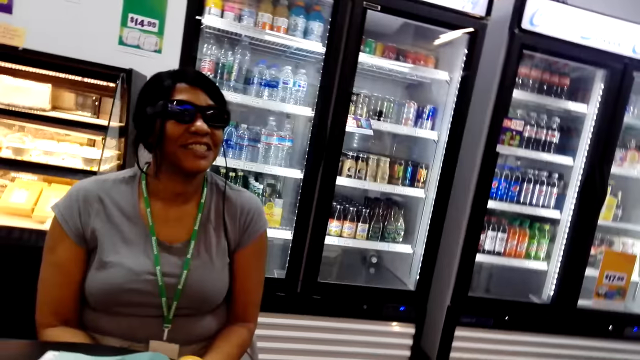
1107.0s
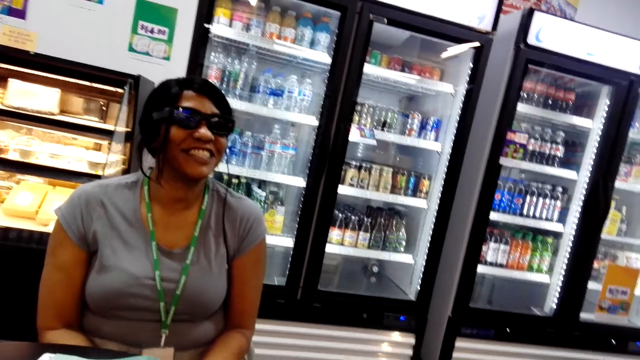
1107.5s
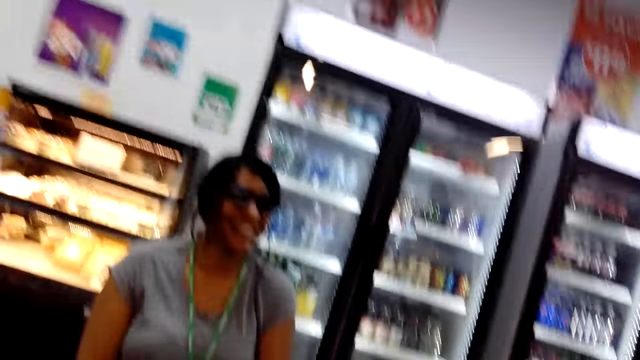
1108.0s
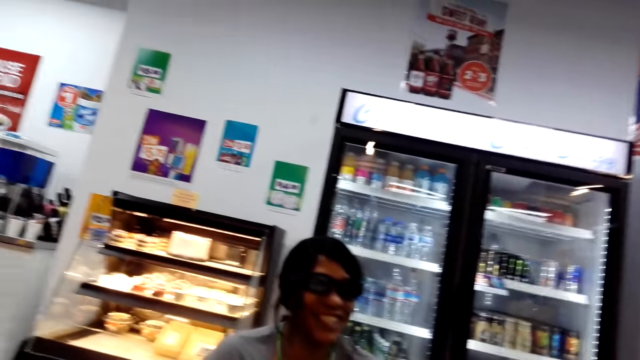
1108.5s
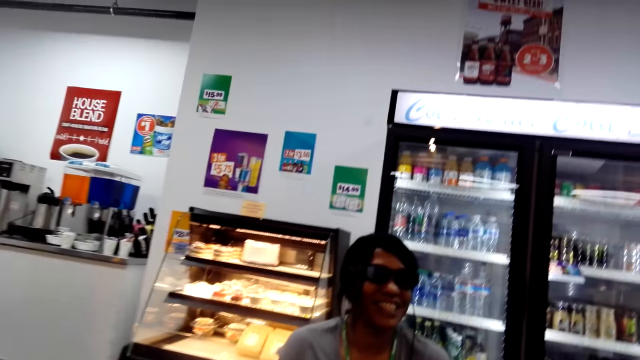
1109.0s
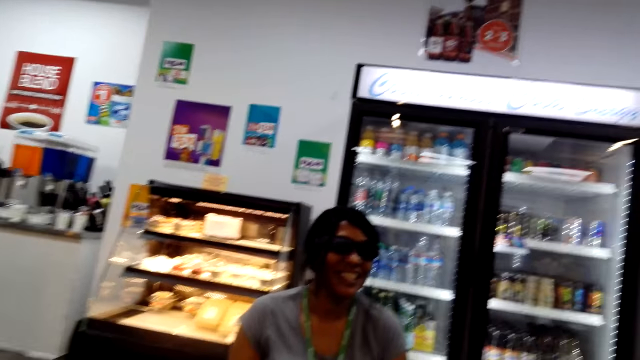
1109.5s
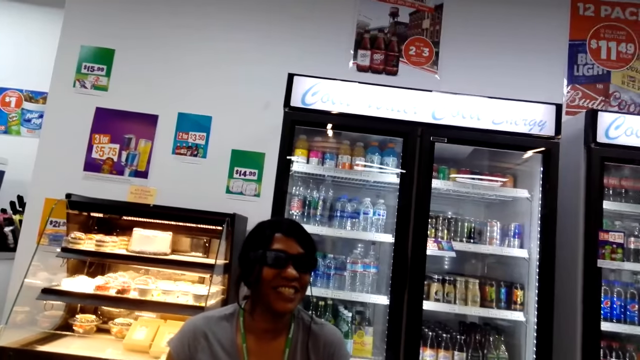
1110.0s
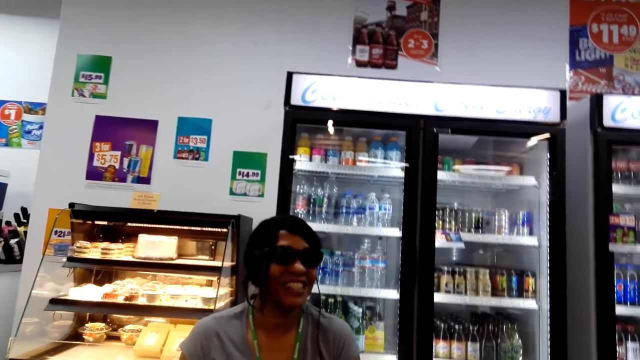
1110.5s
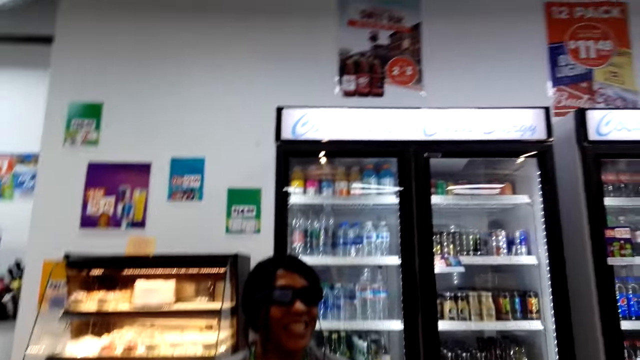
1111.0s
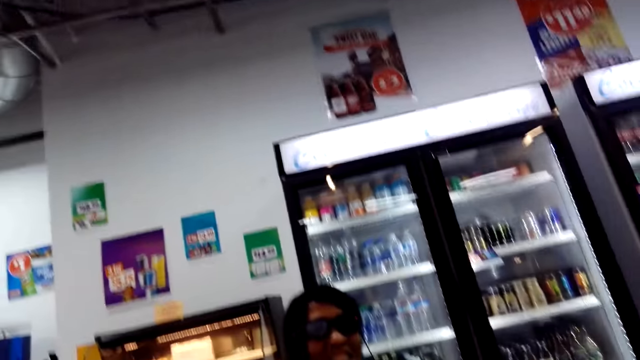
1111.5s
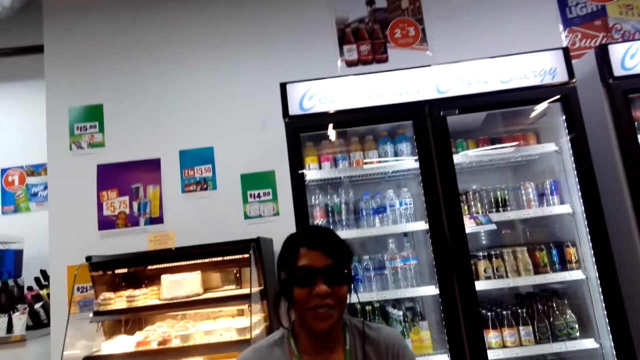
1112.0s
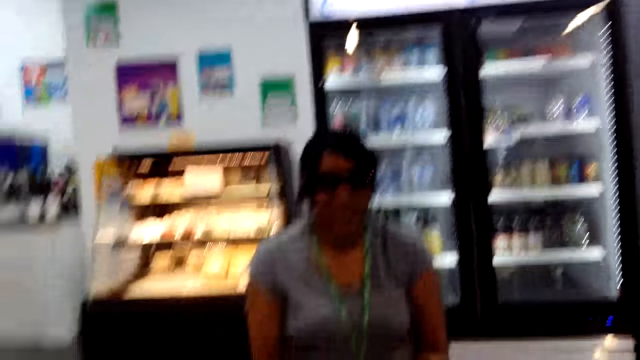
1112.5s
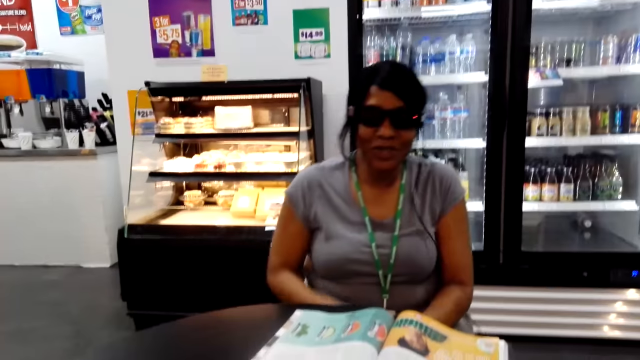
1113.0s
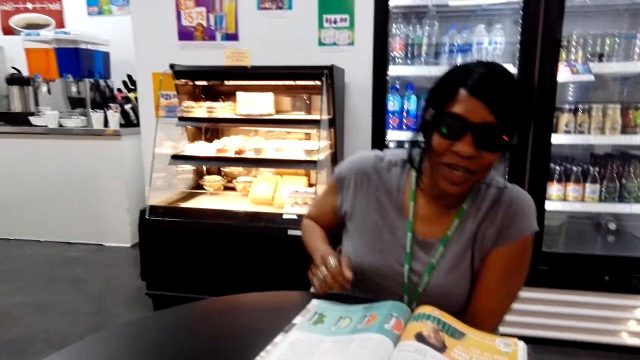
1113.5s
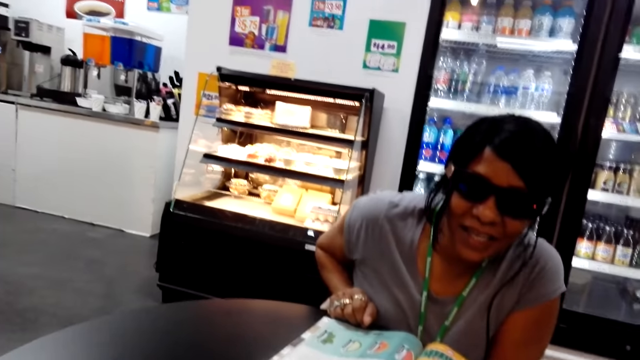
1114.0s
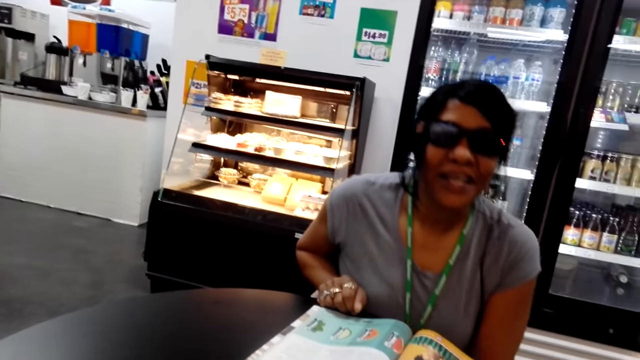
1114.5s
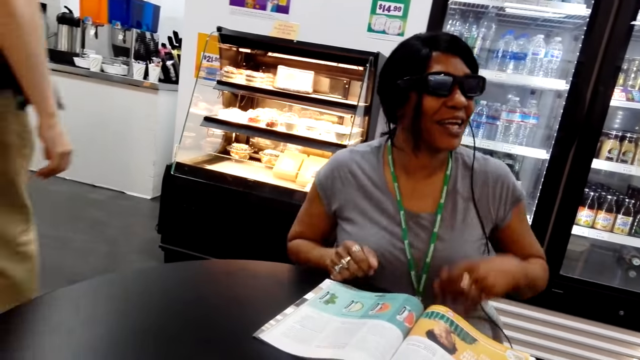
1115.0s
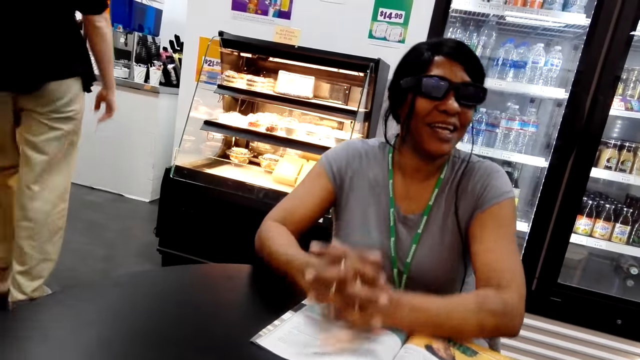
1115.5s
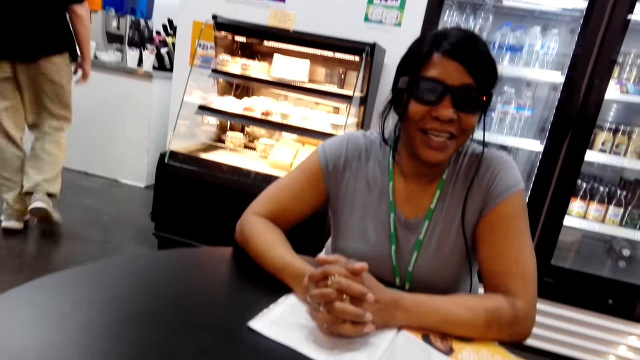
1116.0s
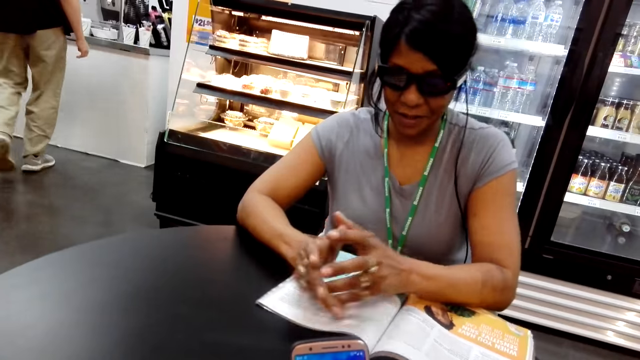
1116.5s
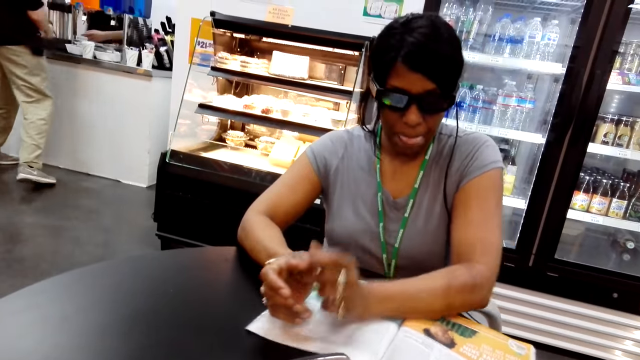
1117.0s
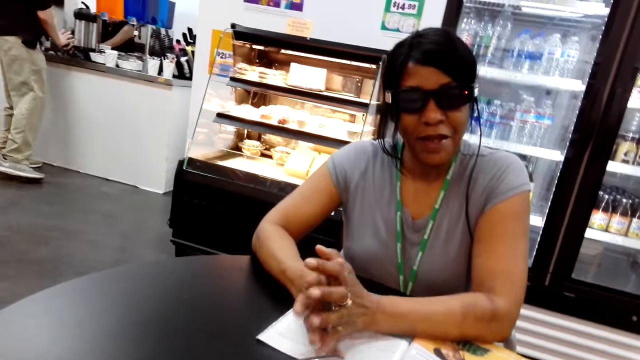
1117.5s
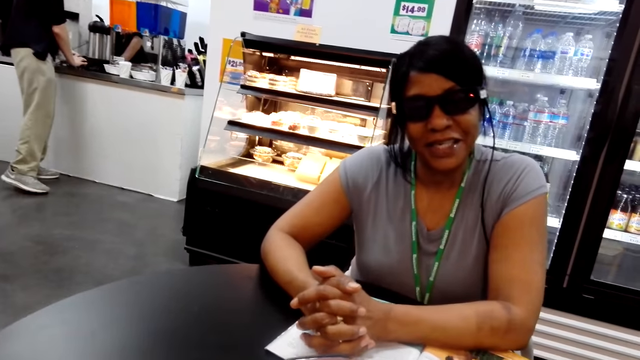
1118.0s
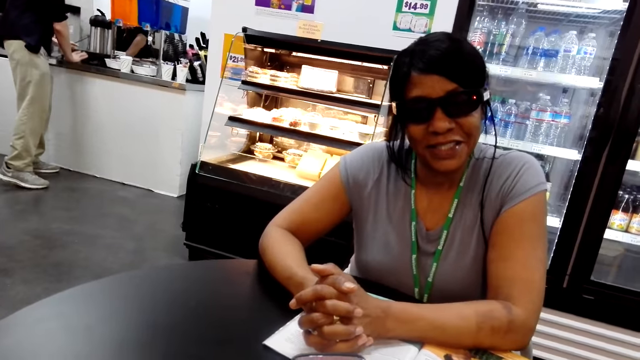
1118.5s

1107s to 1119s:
The camera wearer looks around. A lady leans forward to the table. The lady holds hands together on the table.

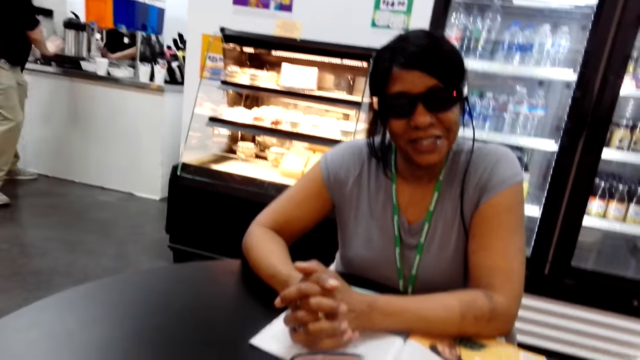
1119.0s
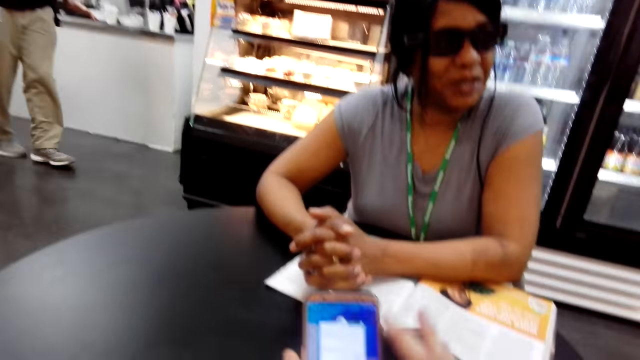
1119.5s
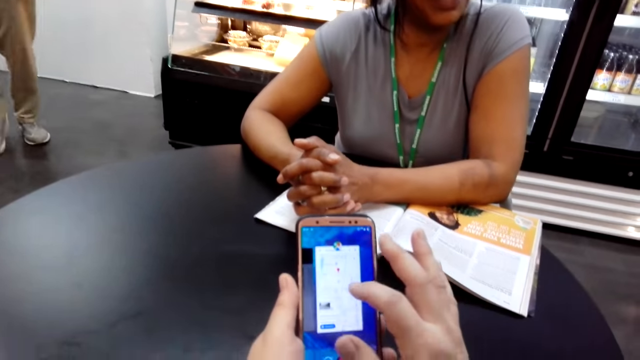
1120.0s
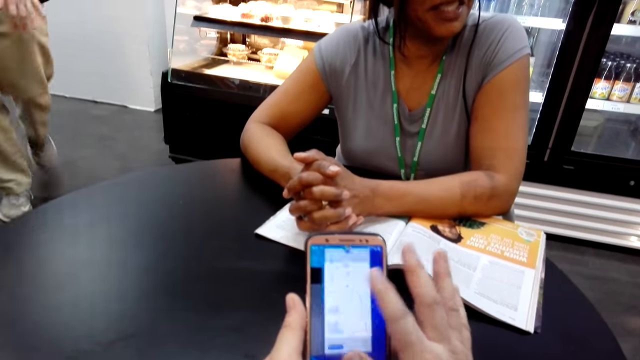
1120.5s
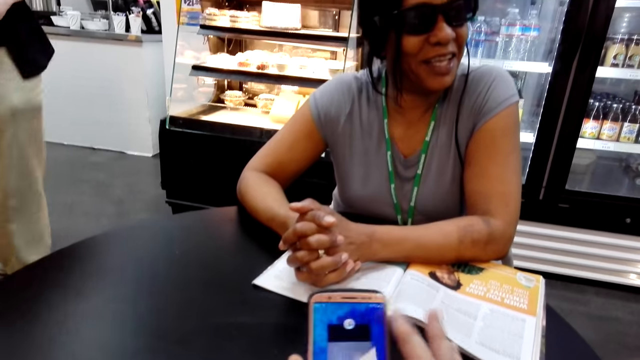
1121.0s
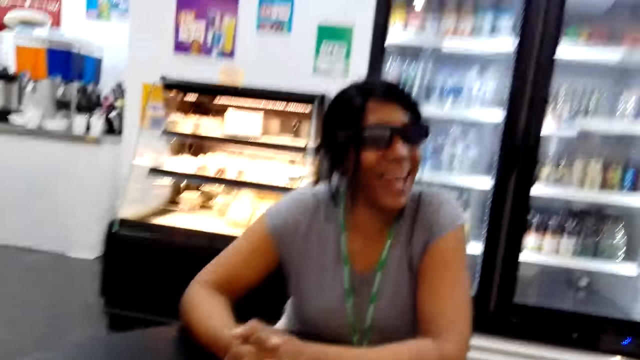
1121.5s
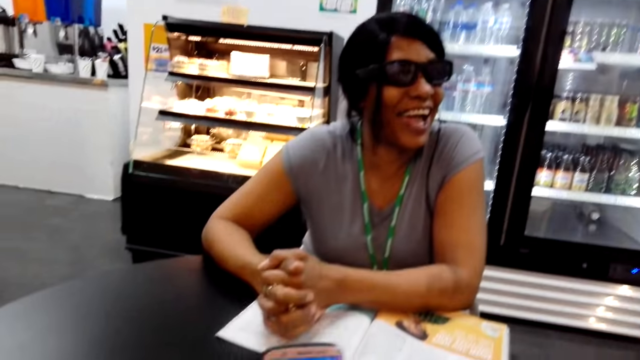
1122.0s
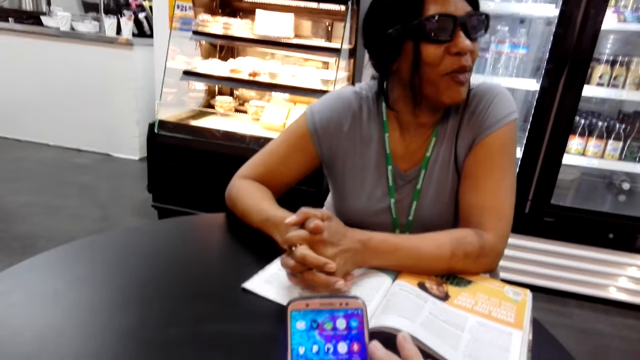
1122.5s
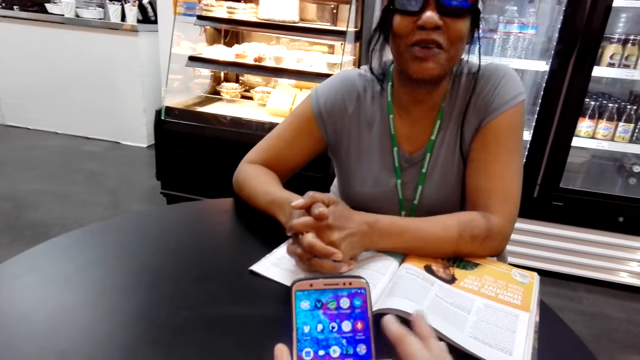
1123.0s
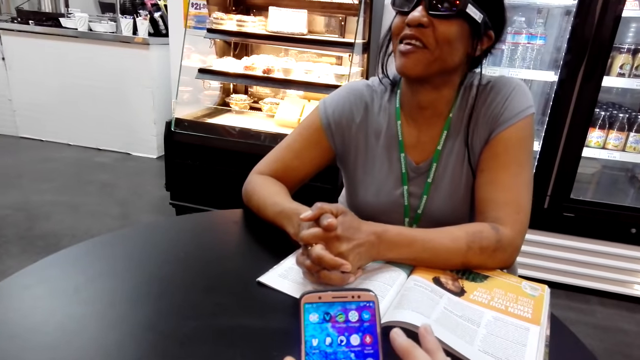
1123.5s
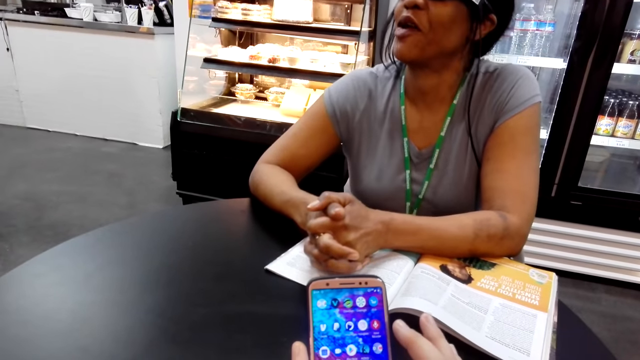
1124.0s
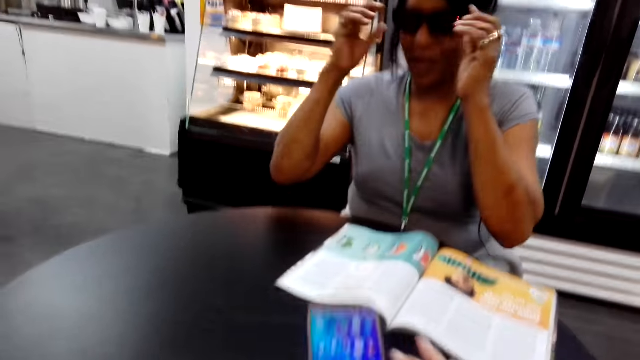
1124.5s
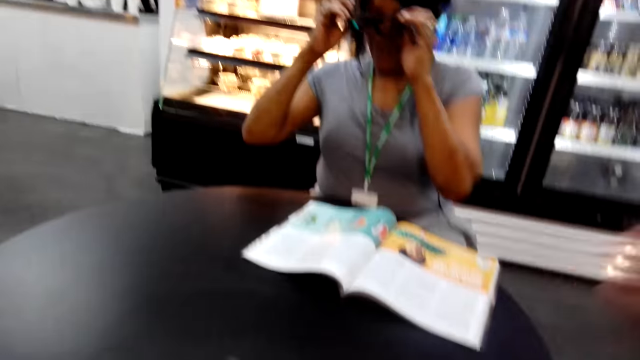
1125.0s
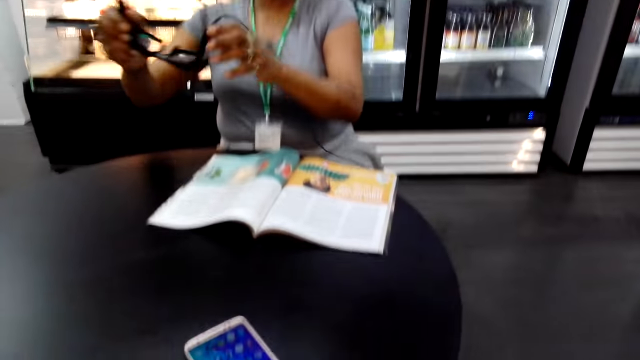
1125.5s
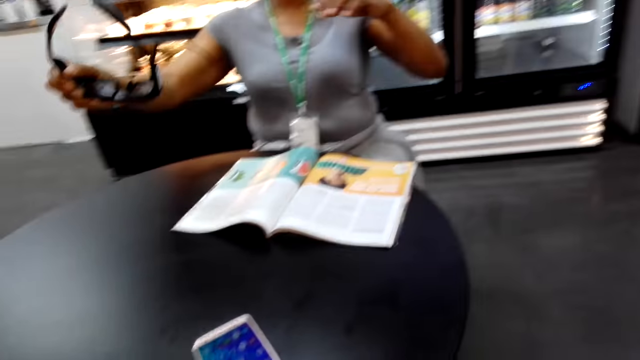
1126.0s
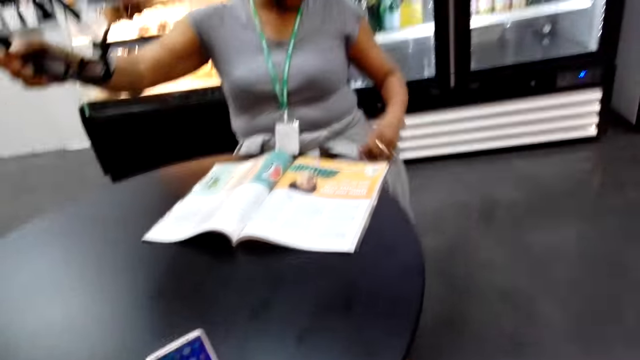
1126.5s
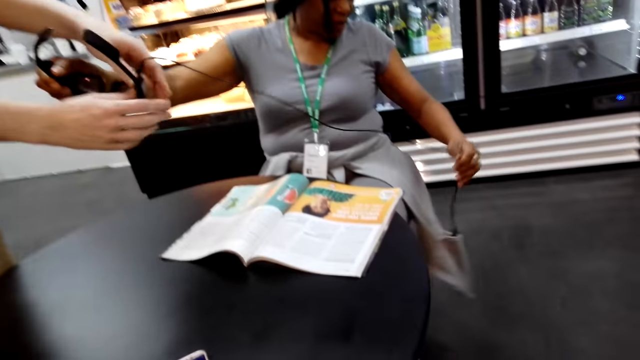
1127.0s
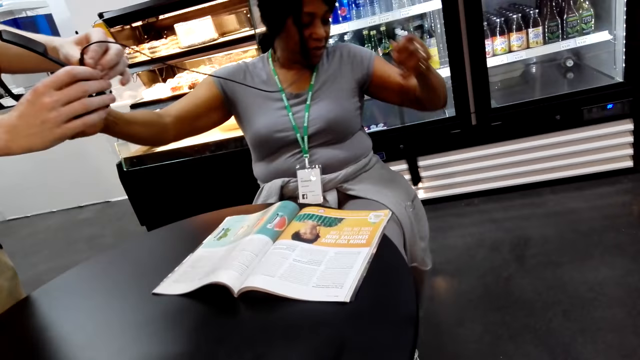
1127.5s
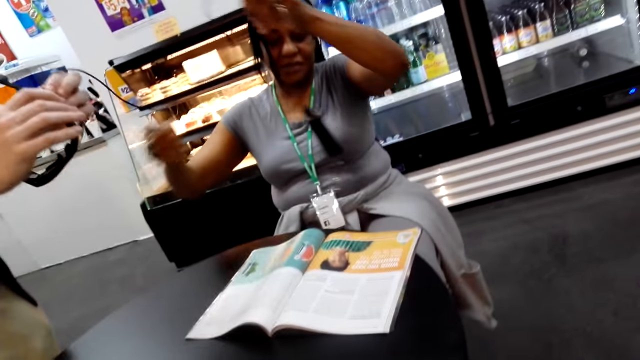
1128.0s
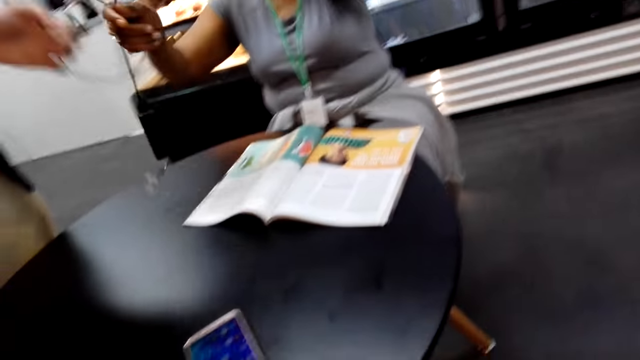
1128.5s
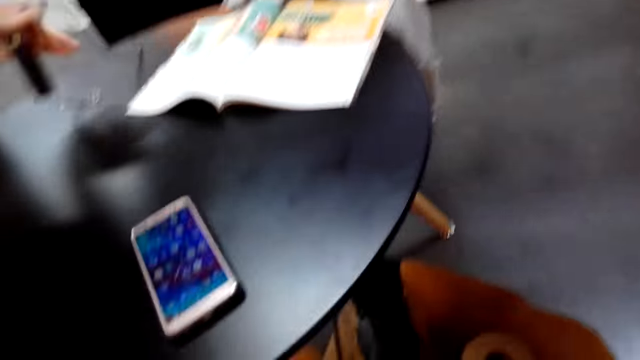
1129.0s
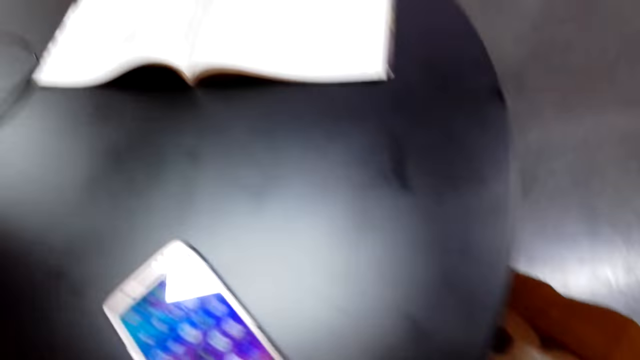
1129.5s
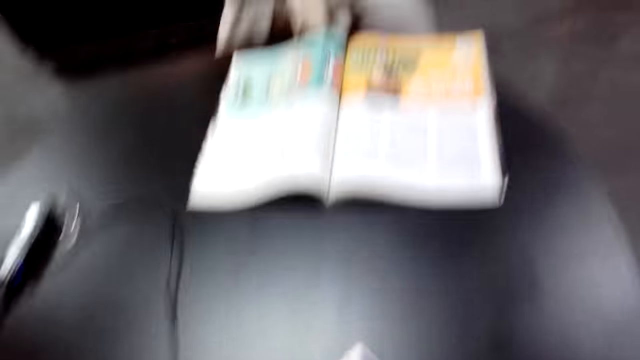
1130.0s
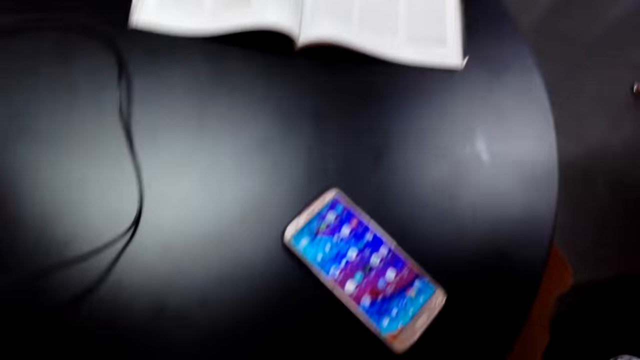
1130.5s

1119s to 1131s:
The camera wearer scrolls the phone. A lady laughs, talks and removes the glasses. The camera wearer lifts hands to the camera. The lady pulls out the cable from the pocket.
